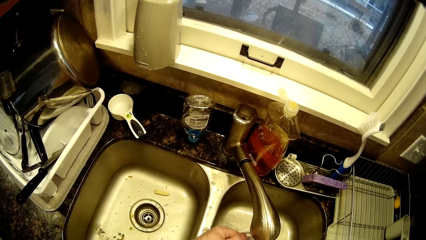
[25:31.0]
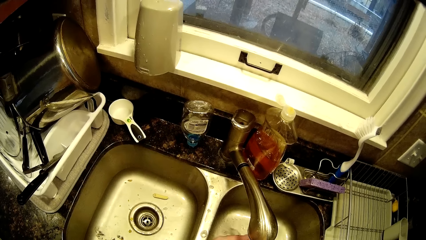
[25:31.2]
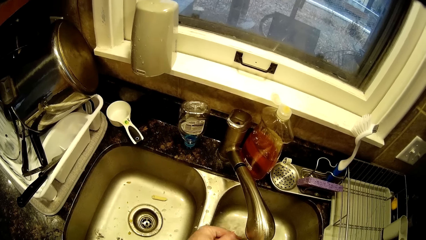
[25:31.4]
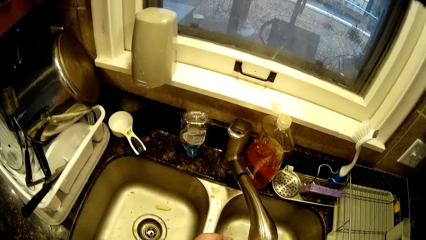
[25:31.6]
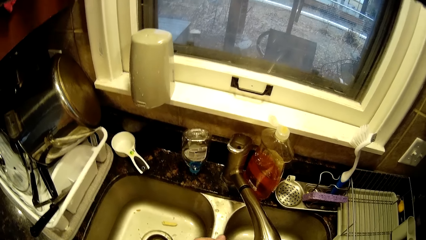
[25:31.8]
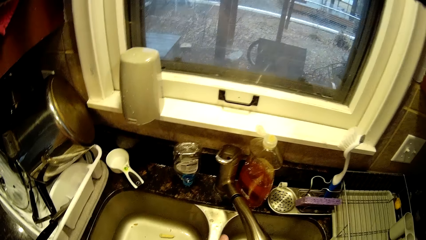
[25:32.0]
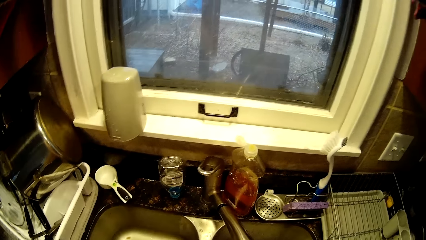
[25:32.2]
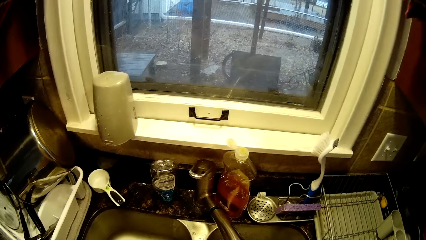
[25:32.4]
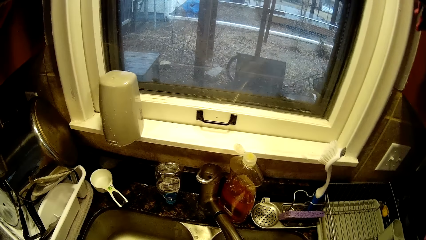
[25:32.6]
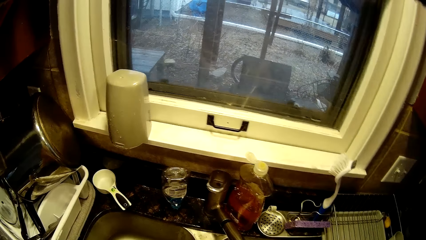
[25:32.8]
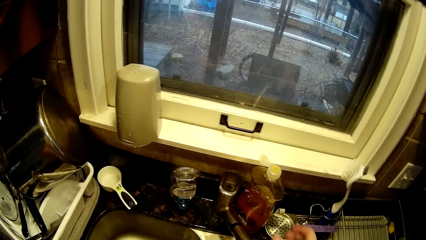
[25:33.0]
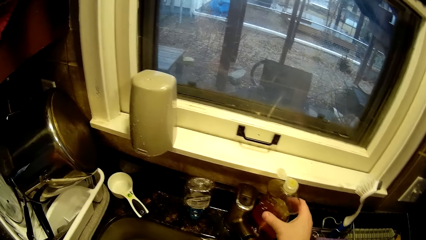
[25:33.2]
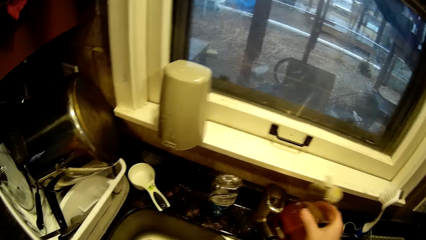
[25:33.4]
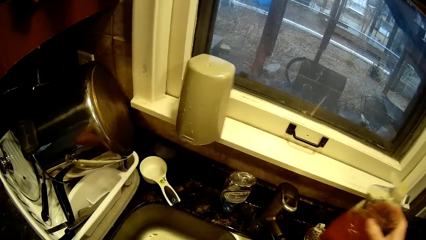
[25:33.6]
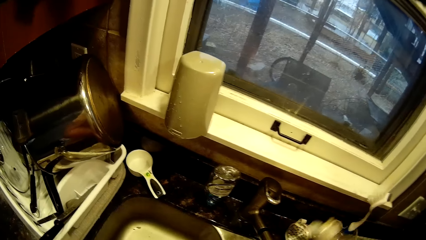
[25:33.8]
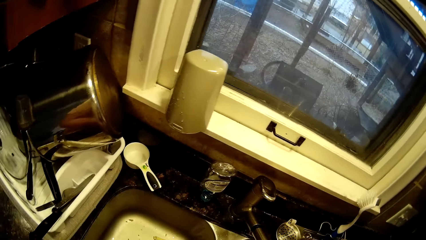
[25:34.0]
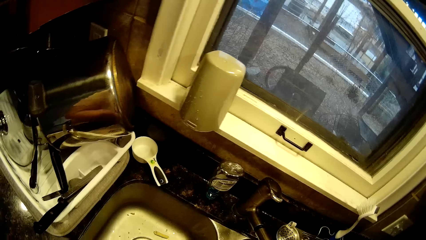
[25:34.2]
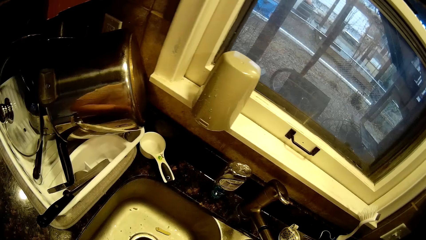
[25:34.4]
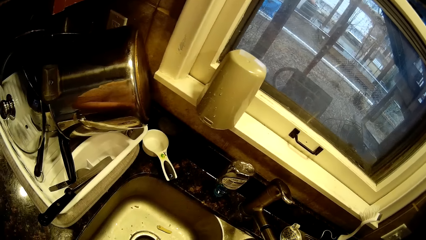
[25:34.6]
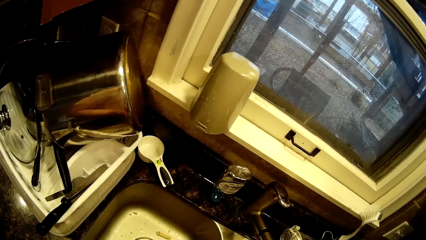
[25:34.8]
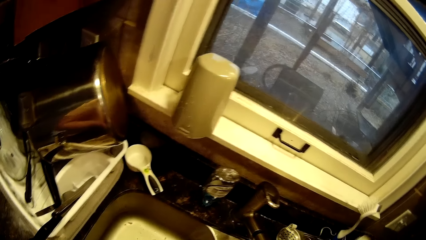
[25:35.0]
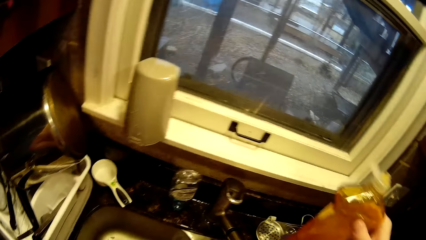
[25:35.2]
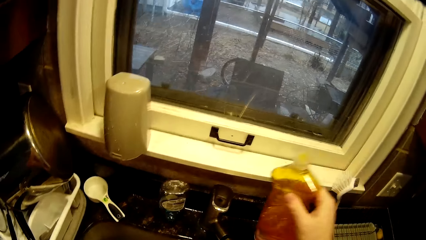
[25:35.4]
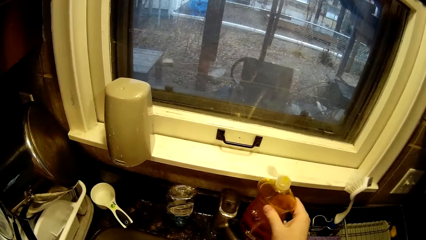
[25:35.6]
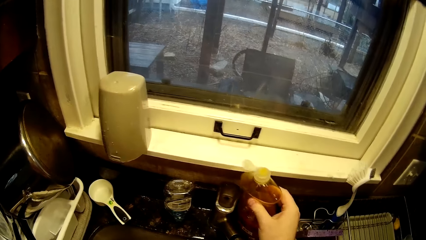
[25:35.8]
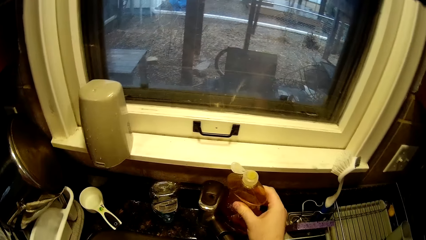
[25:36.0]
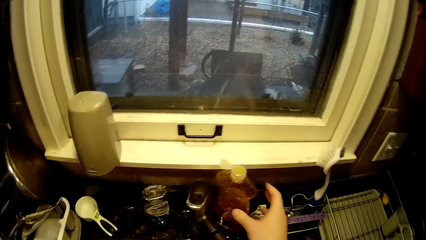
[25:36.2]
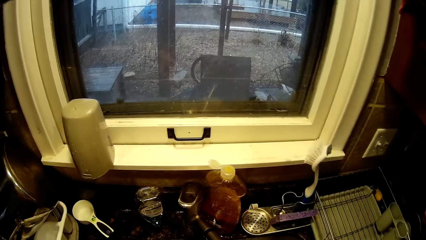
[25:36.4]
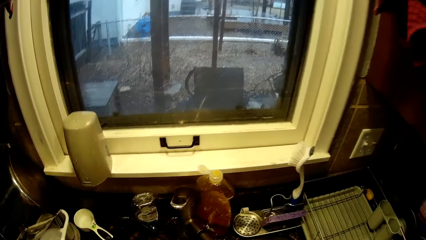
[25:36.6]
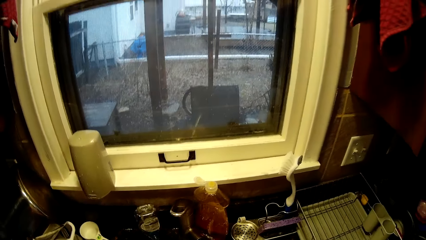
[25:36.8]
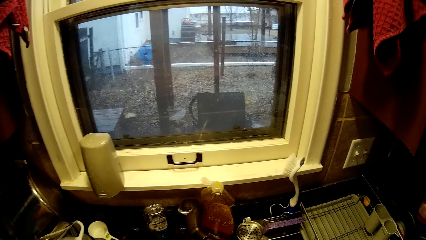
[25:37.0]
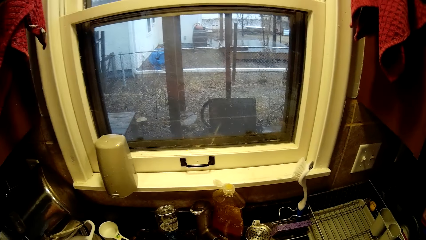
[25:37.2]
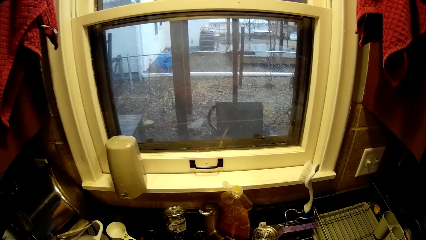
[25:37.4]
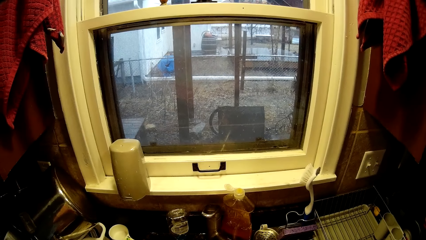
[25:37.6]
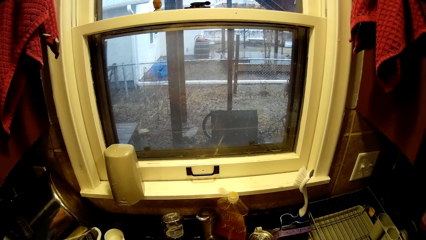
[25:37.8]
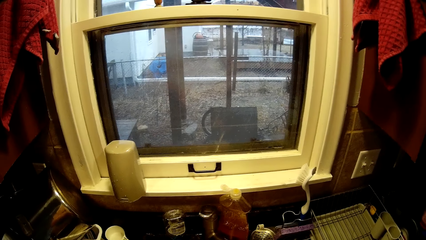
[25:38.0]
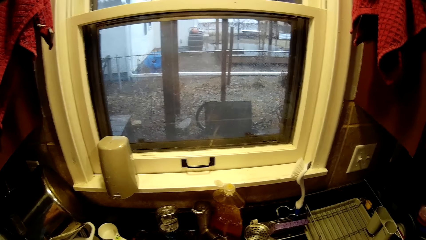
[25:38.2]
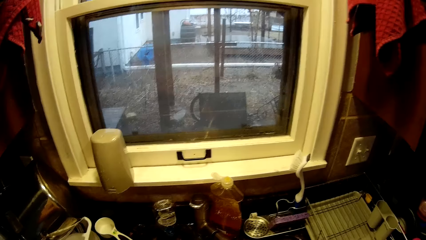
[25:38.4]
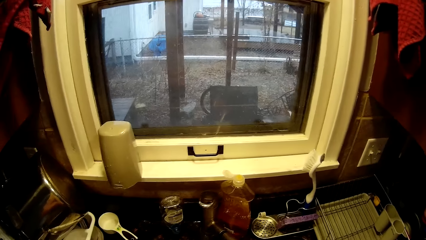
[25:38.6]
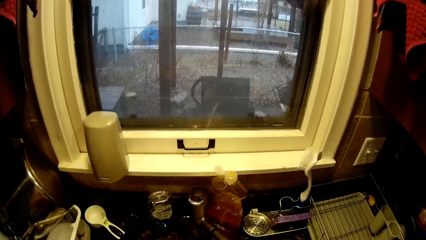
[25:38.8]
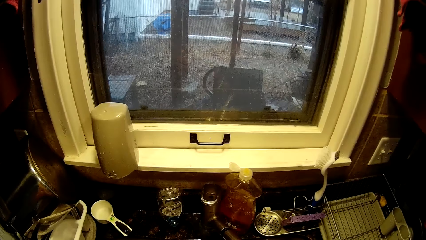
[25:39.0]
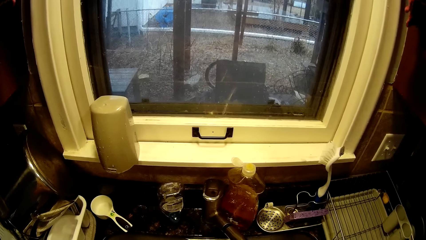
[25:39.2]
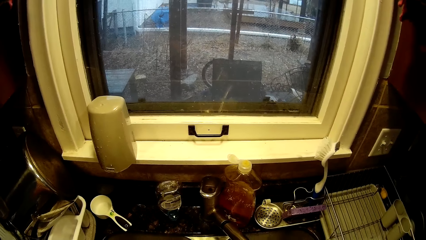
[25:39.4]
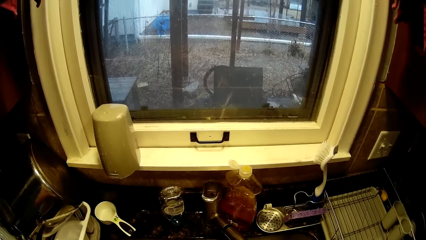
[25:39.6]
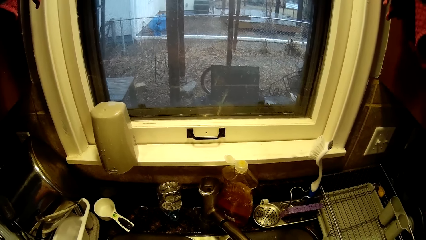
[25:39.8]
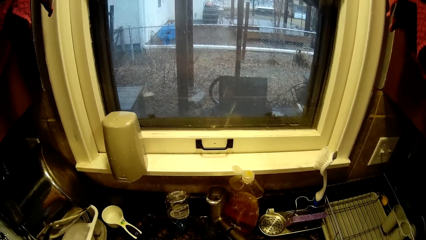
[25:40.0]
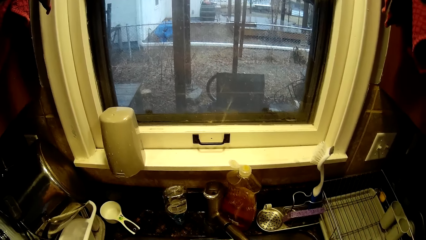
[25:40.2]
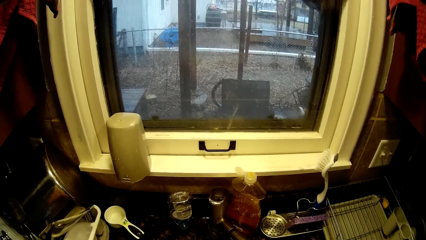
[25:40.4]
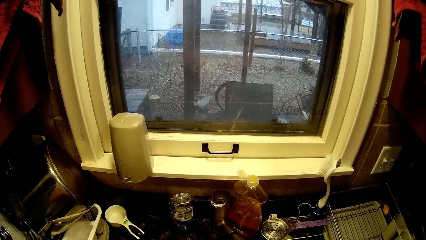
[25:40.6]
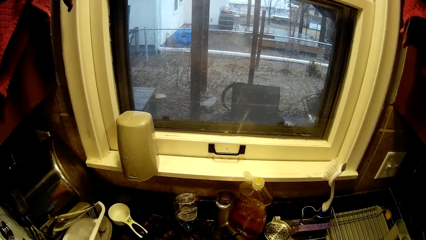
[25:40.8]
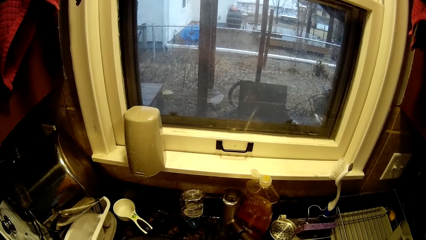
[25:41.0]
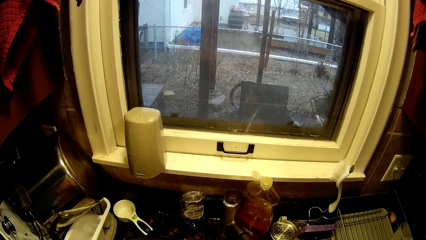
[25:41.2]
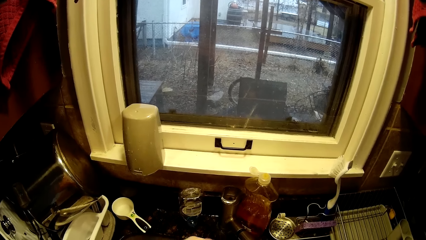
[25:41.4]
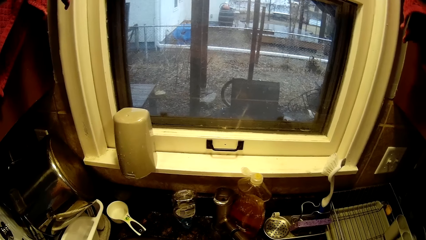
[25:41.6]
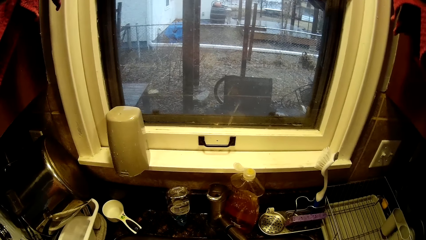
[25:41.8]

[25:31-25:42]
The camera wearer picks up the dishwasher soap on the counter top. They return the soap on the counter.

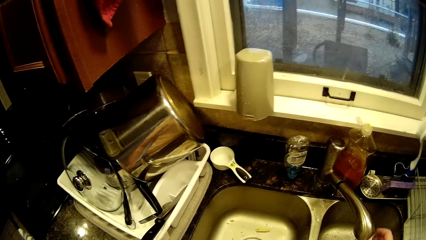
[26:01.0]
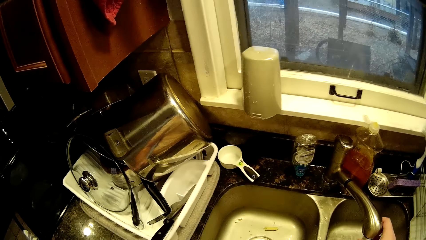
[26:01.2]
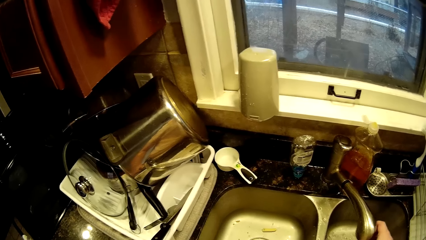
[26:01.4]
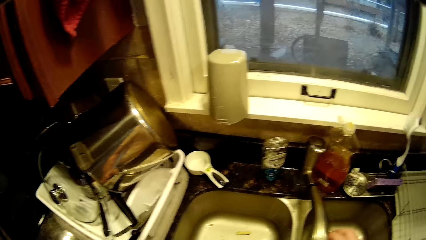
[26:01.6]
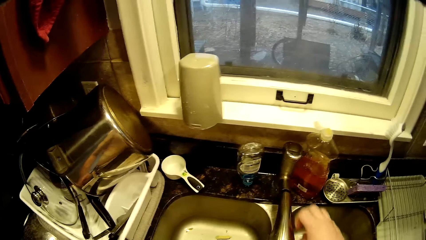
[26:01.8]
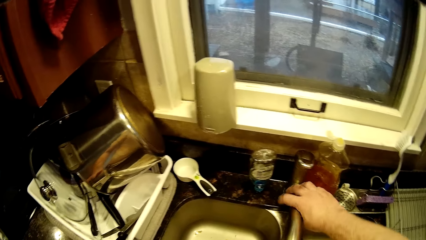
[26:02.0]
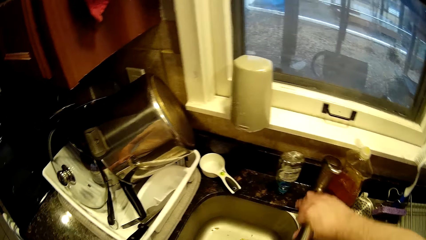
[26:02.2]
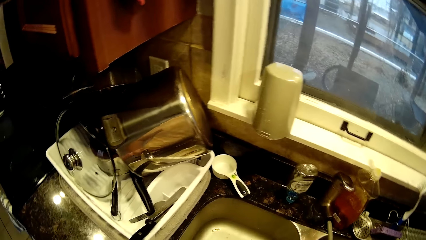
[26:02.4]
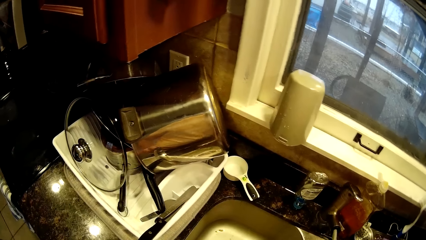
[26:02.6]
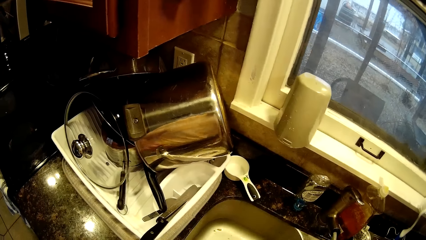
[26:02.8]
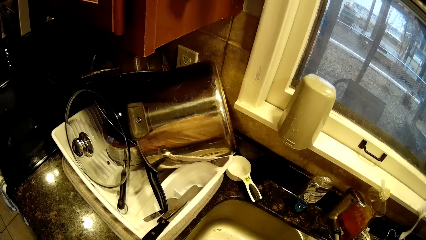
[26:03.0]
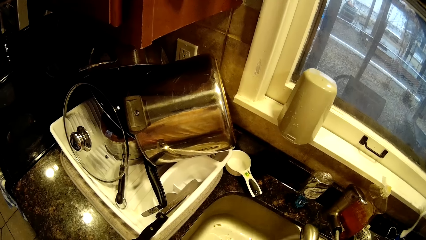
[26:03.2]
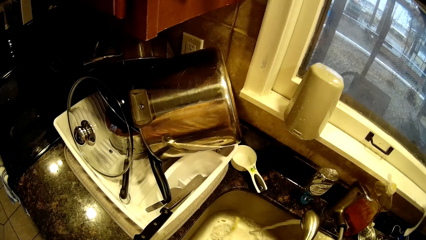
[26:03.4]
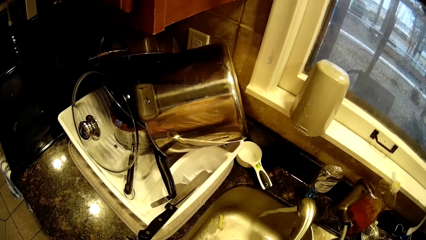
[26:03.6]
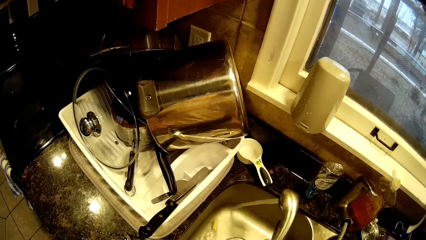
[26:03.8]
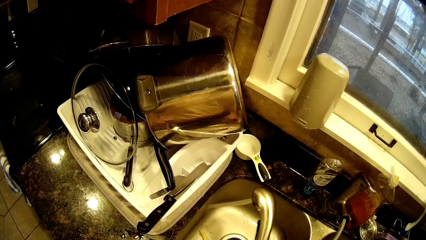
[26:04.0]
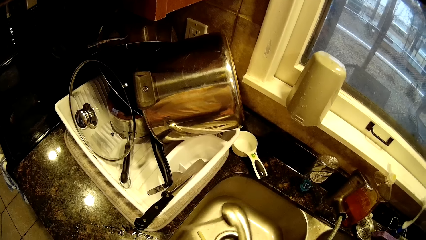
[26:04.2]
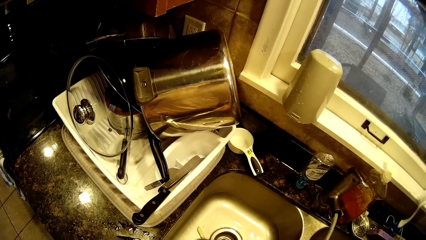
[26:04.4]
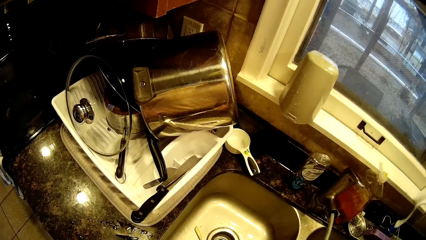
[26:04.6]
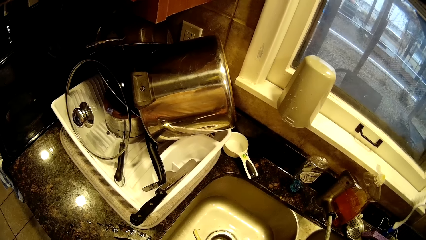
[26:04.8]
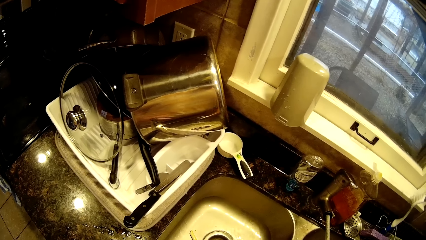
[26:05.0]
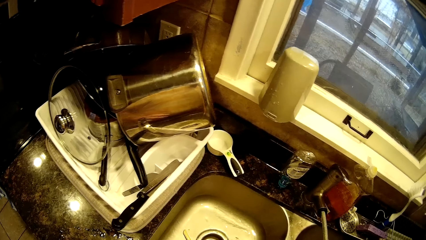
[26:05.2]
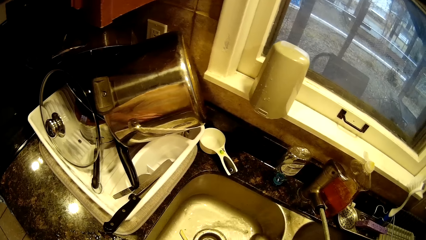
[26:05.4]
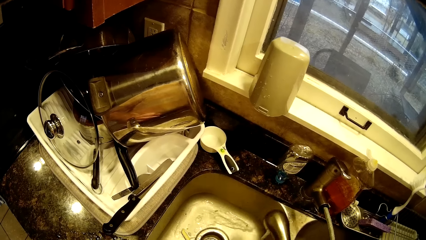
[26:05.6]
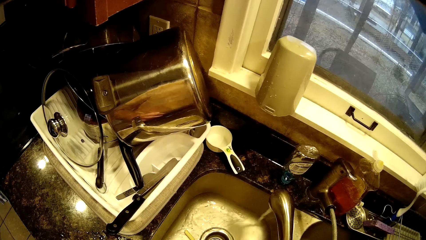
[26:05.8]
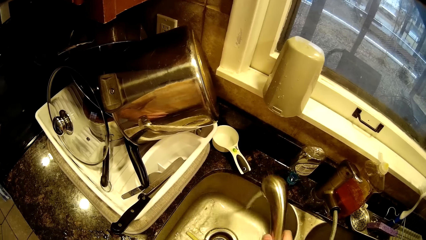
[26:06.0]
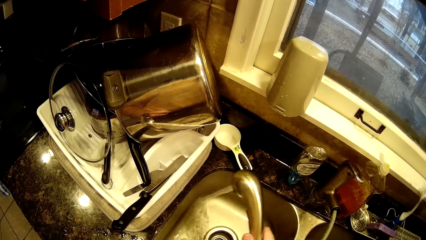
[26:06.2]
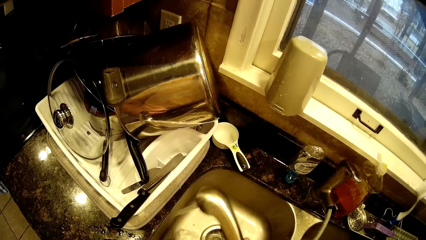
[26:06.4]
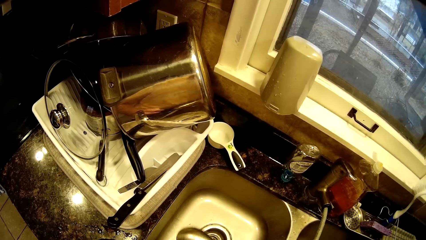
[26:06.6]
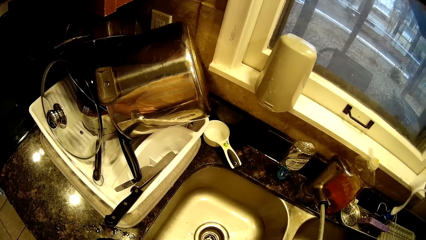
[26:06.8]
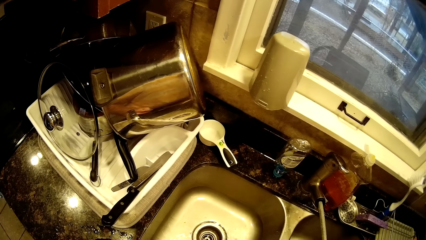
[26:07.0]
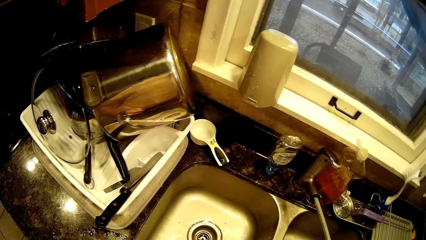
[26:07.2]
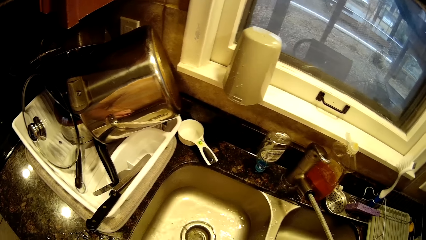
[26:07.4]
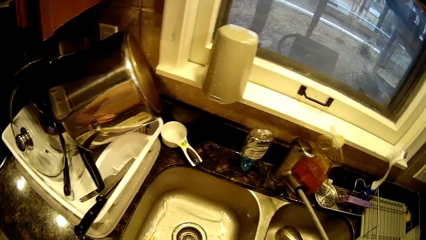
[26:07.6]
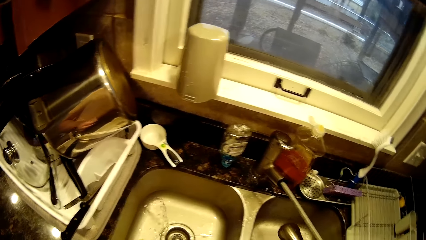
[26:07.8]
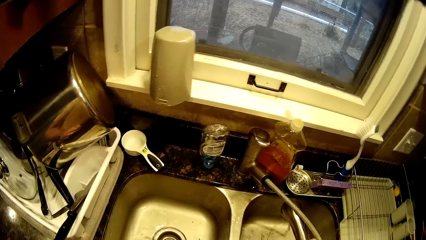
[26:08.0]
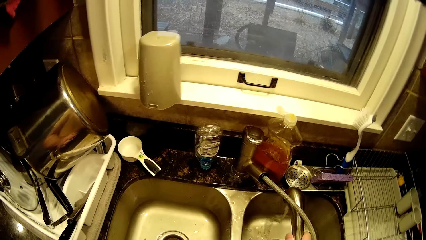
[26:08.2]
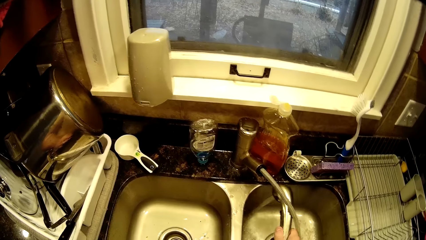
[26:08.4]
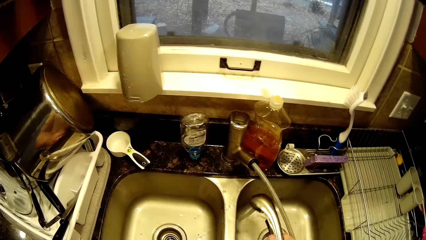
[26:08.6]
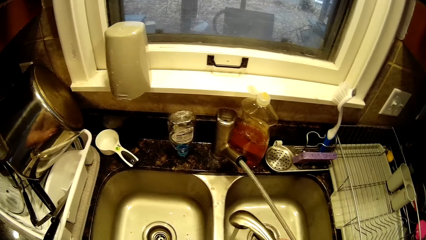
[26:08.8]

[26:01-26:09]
The camera wearer turns the tap to the other sink. They turn the tap around the sink.
